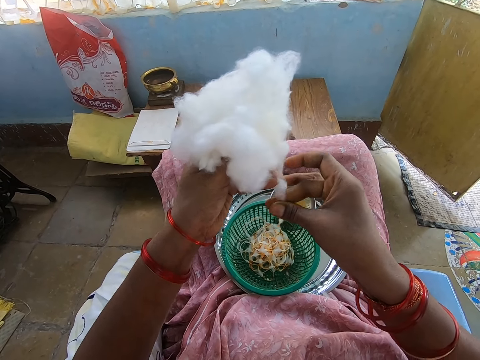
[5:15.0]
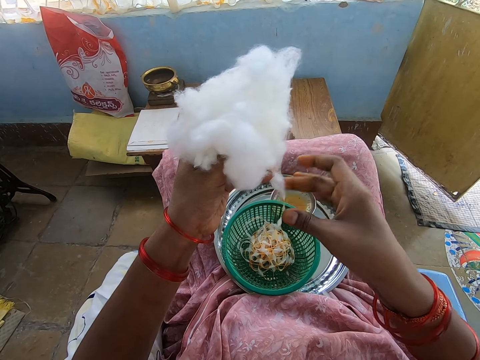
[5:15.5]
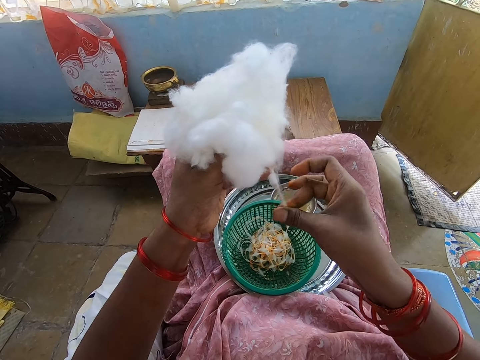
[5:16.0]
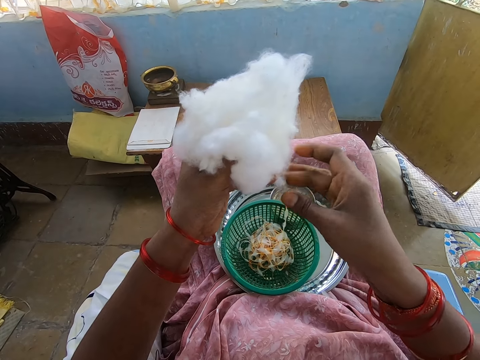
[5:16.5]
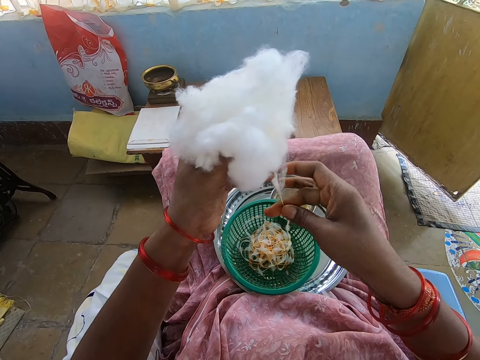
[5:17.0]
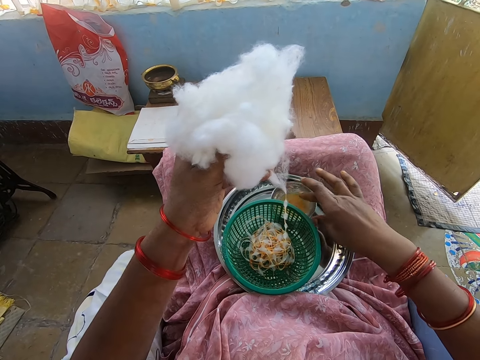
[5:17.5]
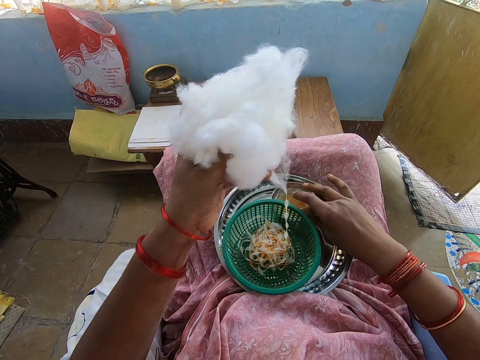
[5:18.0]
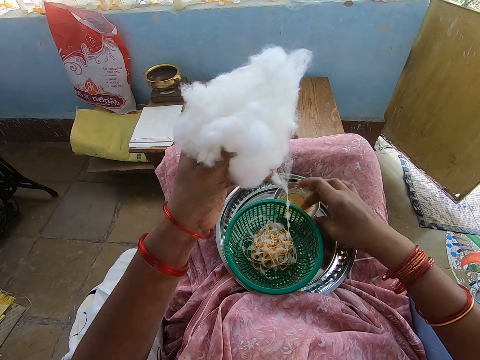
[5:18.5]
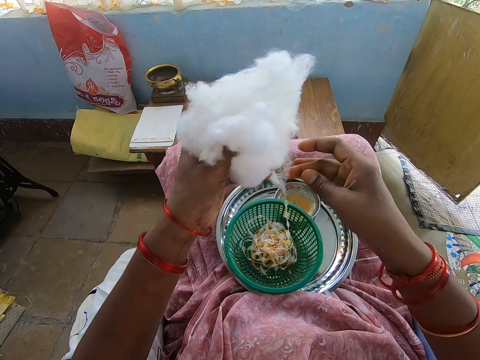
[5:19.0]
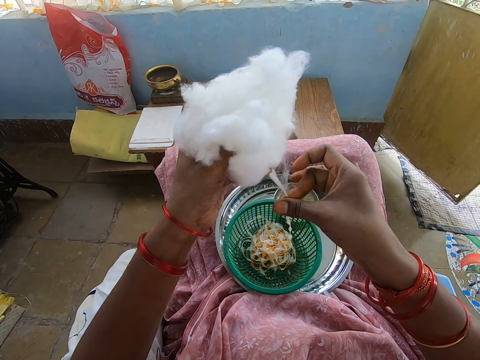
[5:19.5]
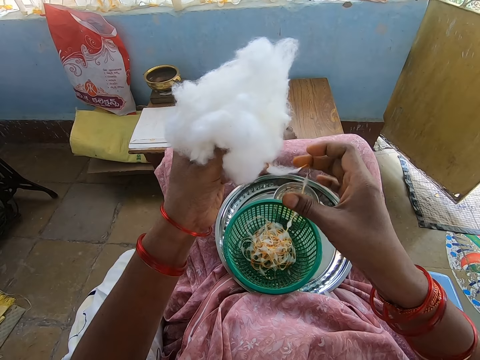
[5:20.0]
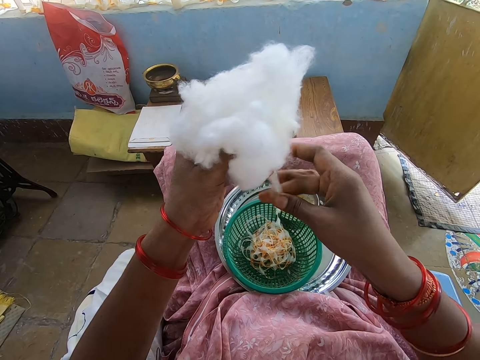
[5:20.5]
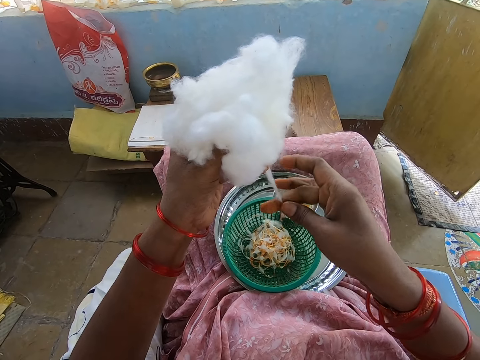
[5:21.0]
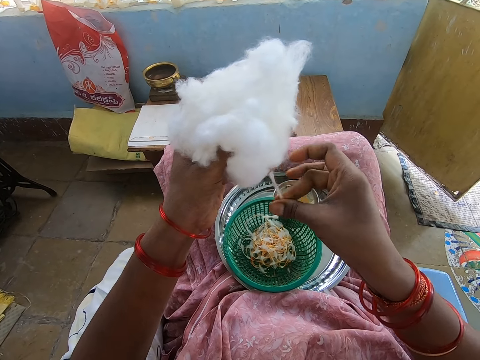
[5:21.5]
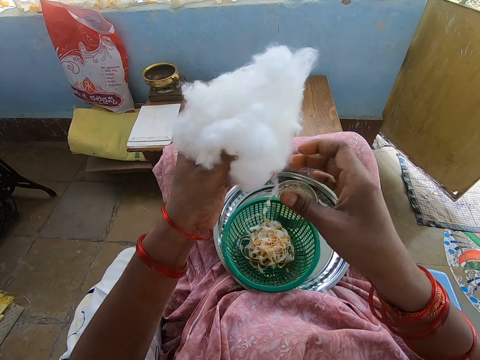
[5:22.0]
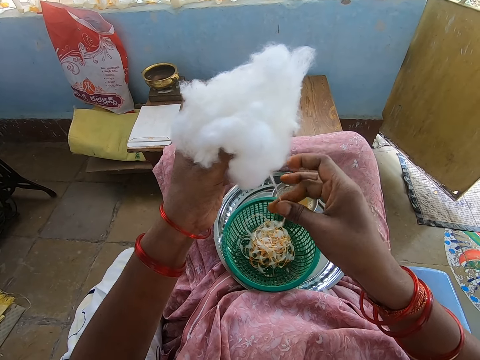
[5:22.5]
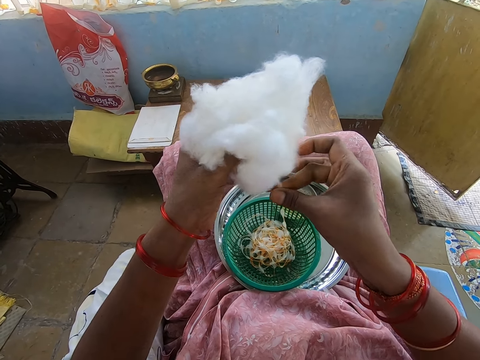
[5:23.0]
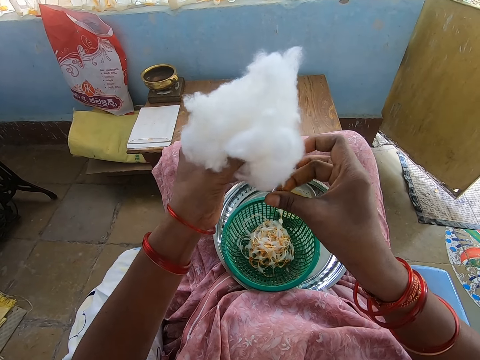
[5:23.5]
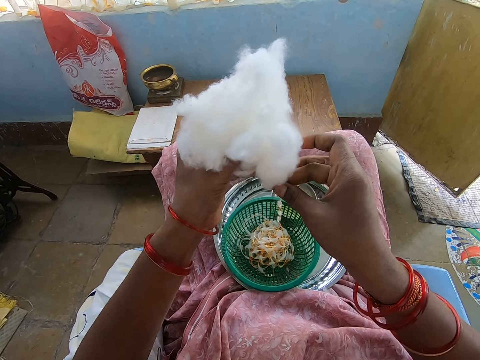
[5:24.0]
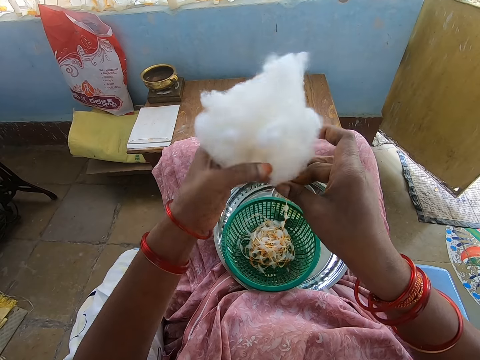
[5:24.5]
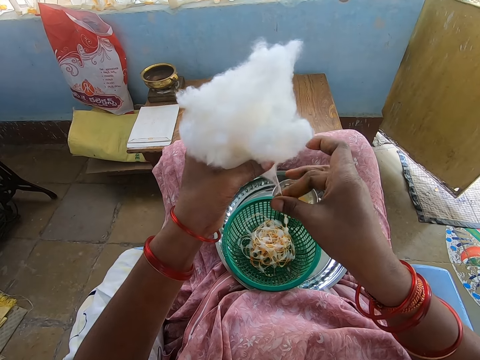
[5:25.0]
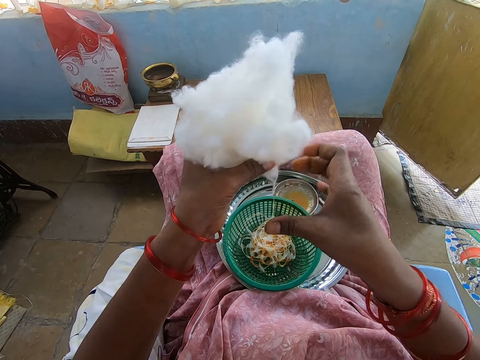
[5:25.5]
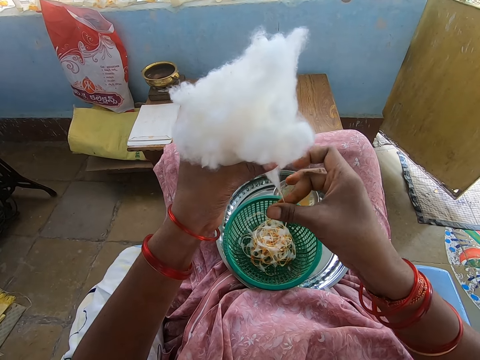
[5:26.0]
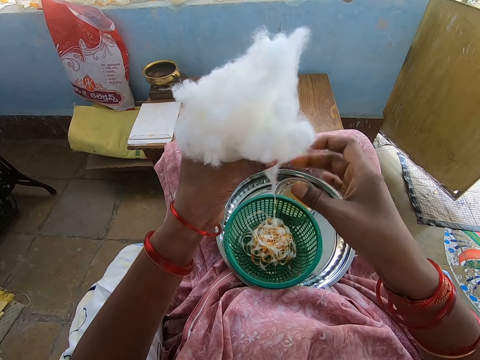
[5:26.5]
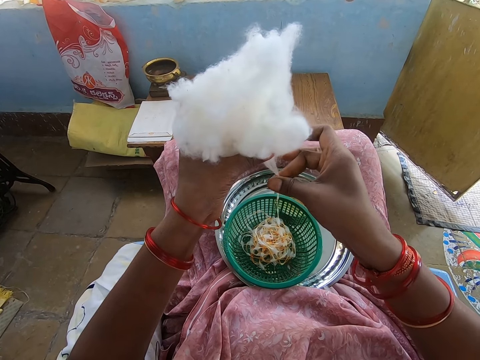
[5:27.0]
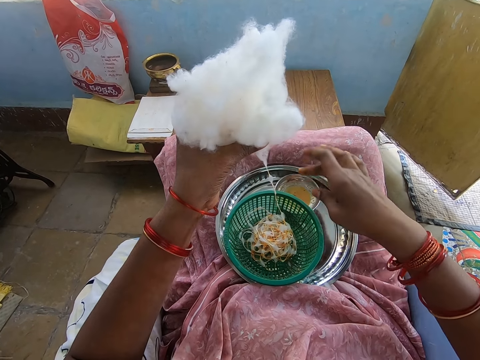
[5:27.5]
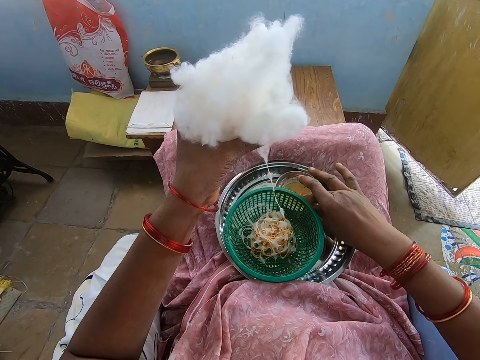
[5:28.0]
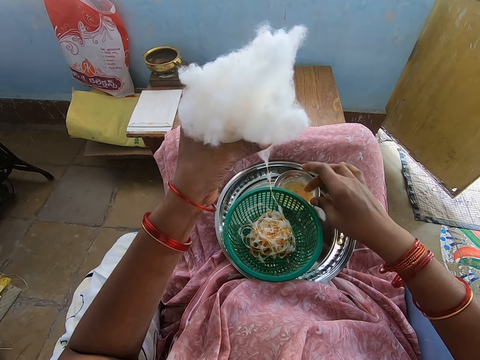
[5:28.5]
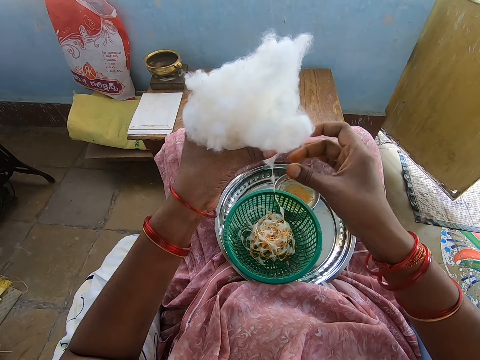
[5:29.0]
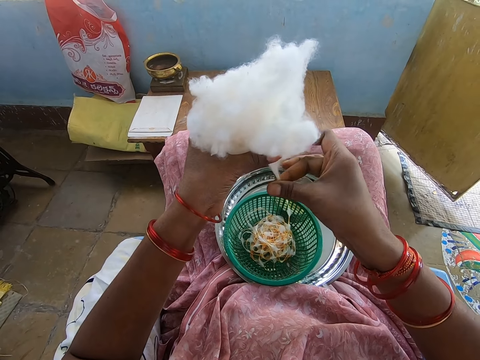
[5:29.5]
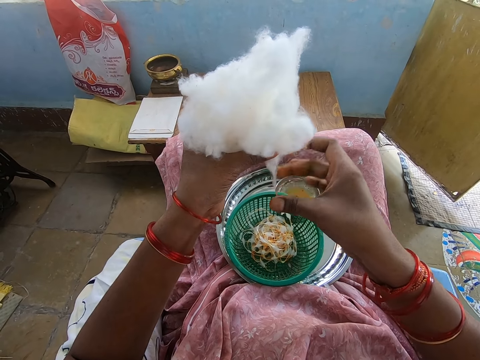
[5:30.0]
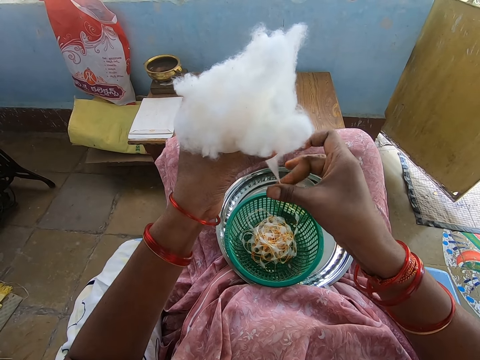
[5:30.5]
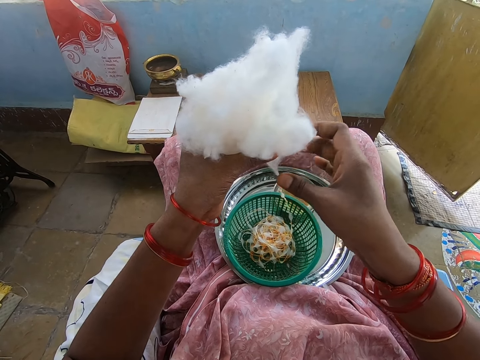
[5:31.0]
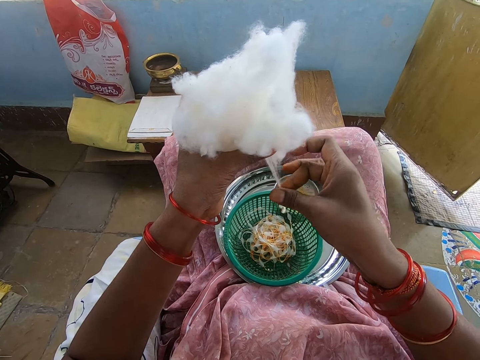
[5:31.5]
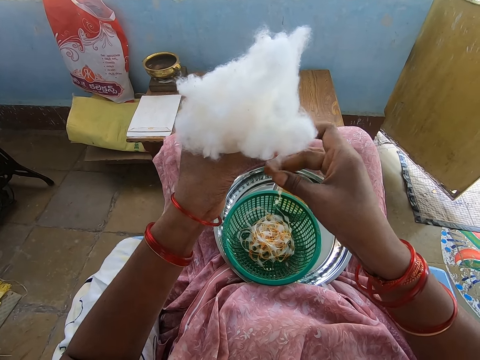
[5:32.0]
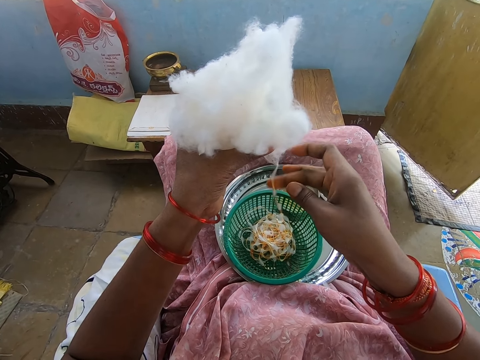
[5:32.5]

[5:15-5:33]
The camera wearer applies oil on her right hand from a bowl in a tray on her lap. She touches something. She rolls cotton with her right hand from the cotton ball in her left hand. She applies oil on her right hand from the bowl in the tray on her lap. She touches something. She rolls cotton with her right hand from the cotton ball in her left hand.

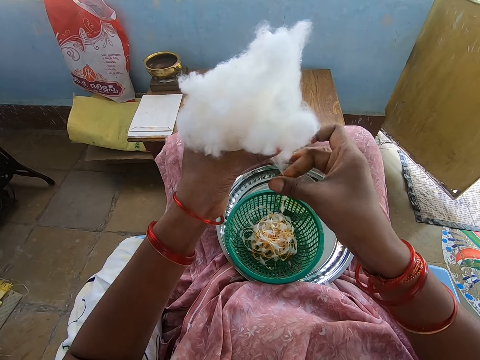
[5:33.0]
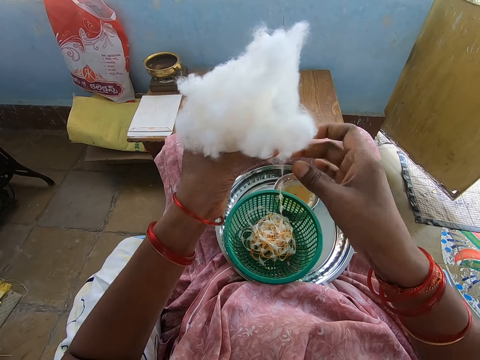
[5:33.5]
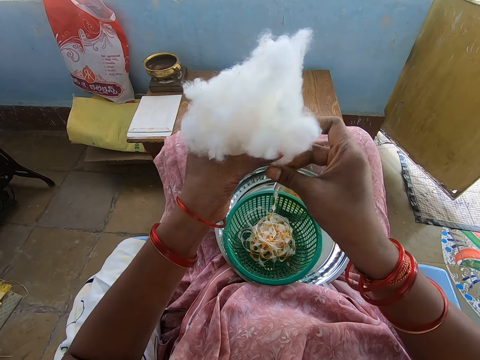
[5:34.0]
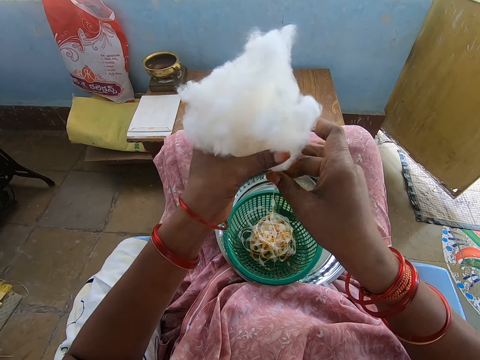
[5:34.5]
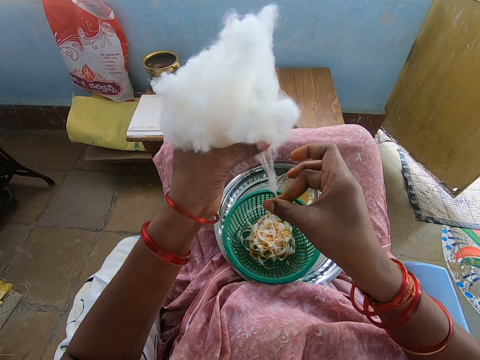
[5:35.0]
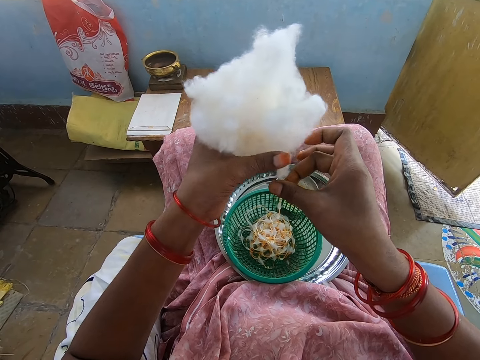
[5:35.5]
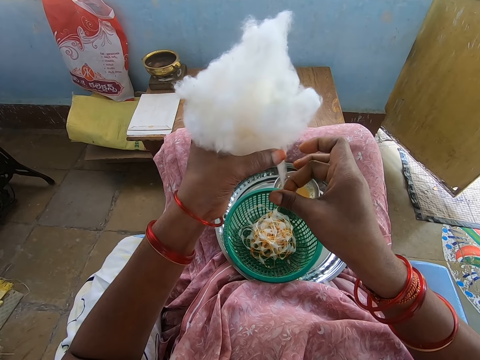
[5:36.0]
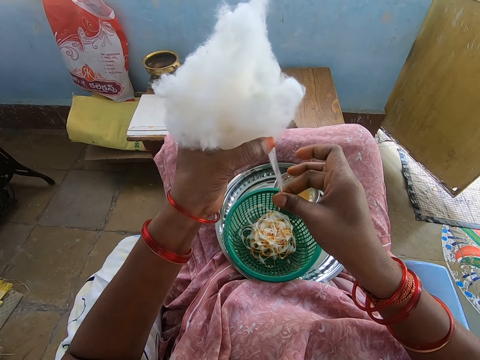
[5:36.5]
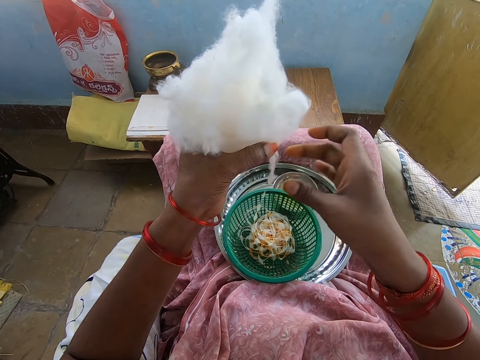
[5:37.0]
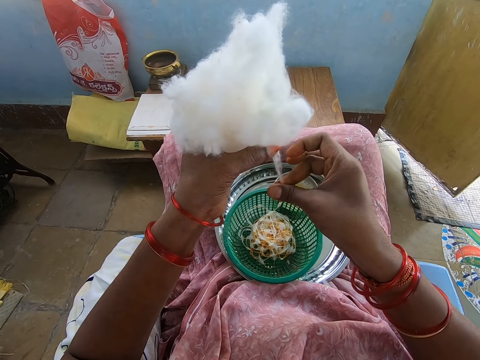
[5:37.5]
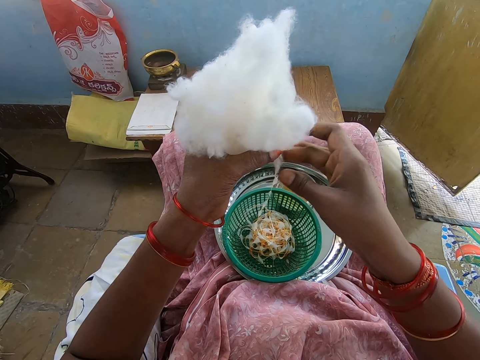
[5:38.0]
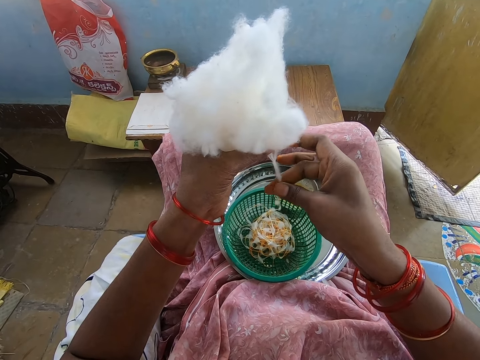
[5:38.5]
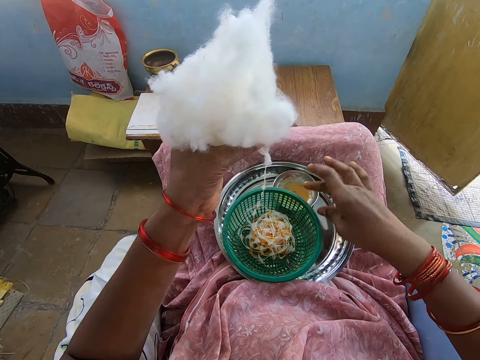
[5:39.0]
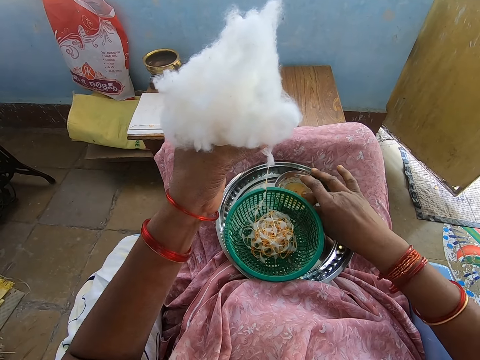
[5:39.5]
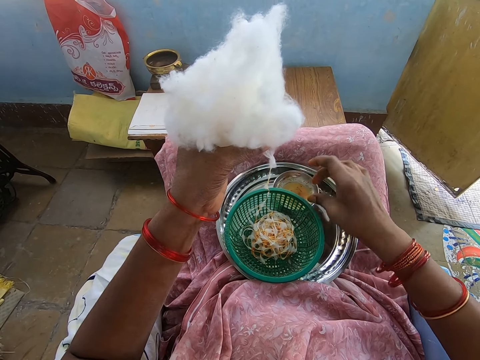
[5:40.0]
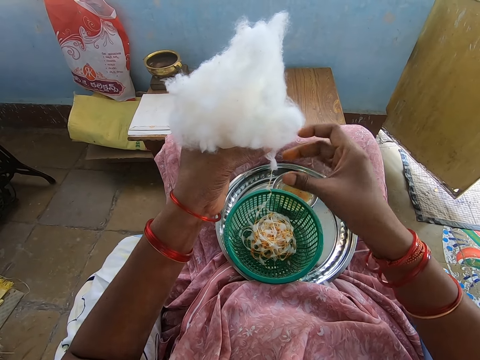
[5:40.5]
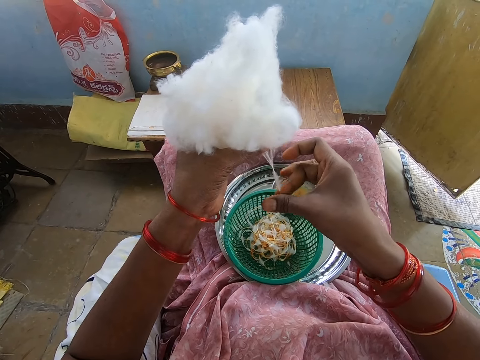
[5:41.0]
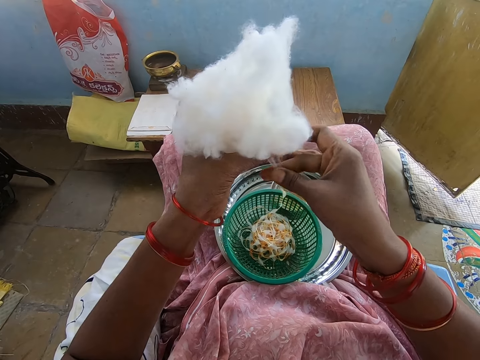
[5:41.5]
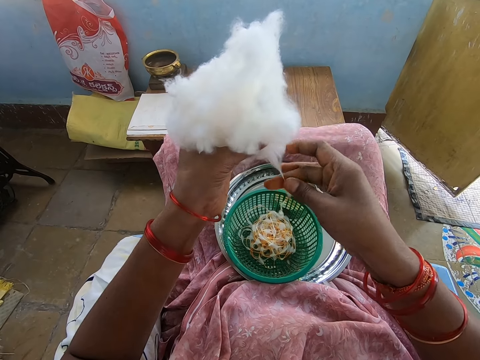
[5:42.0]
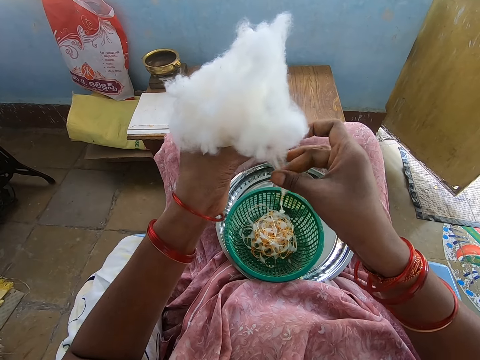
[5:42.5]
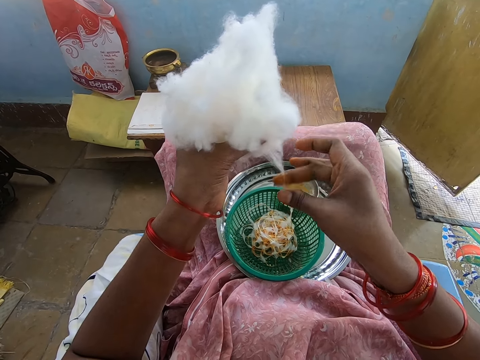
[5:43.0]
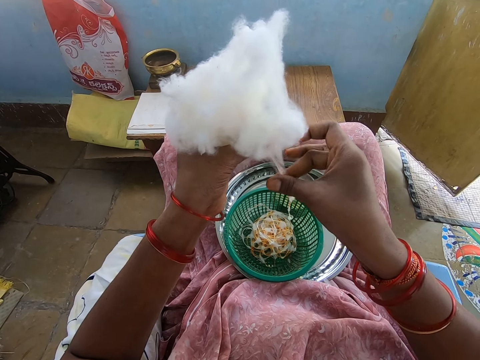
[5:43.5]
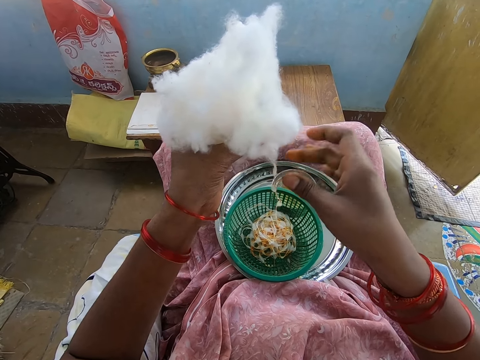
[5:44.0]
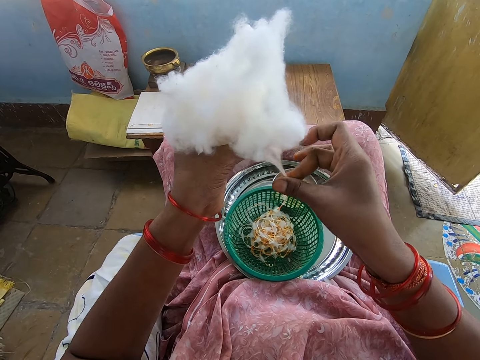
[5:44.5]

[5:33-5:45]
The camera wearer applies oil on her right hand from a bowl in a tray on her lap. She touches something. She rolls cotton with her right hand from the cotton ball in her left hand.
